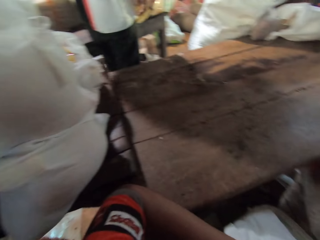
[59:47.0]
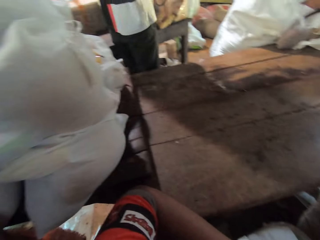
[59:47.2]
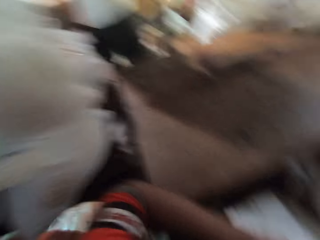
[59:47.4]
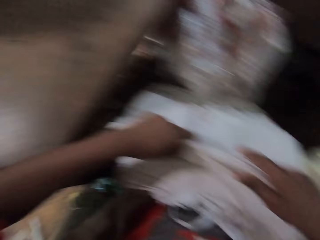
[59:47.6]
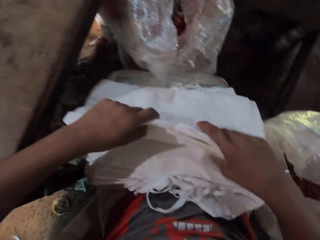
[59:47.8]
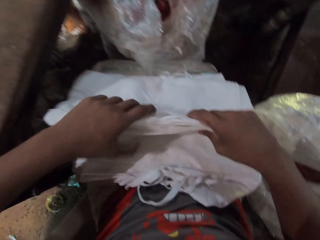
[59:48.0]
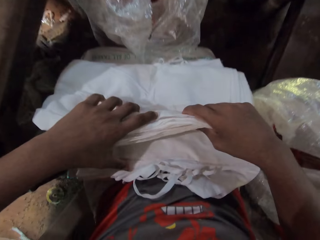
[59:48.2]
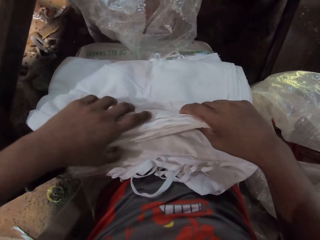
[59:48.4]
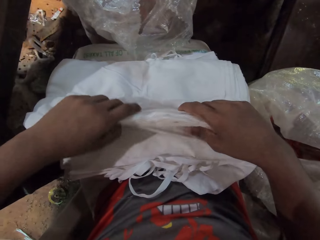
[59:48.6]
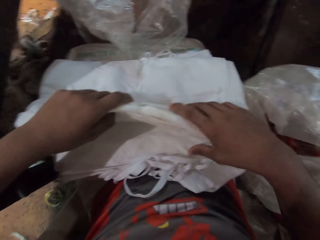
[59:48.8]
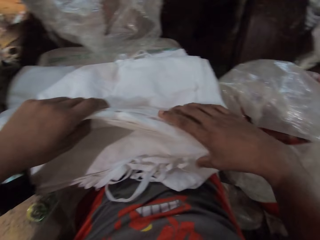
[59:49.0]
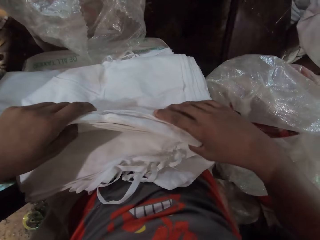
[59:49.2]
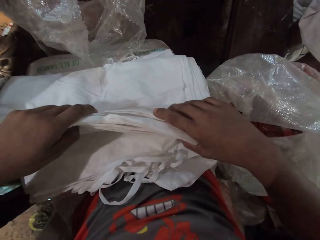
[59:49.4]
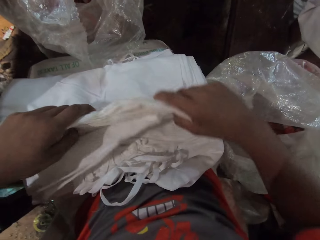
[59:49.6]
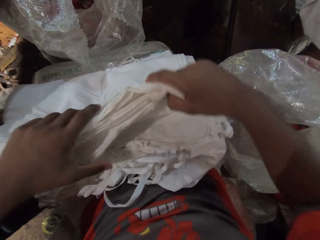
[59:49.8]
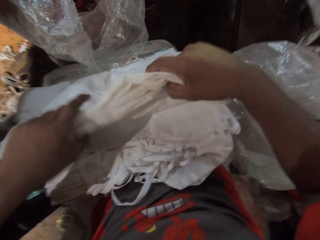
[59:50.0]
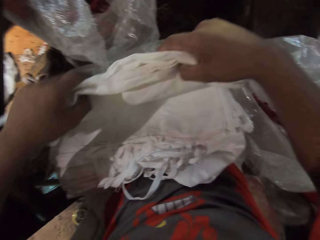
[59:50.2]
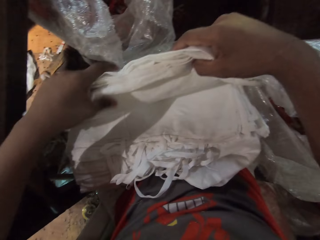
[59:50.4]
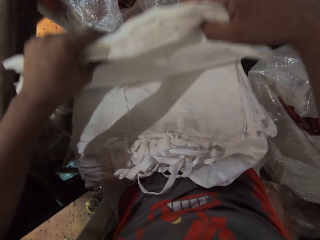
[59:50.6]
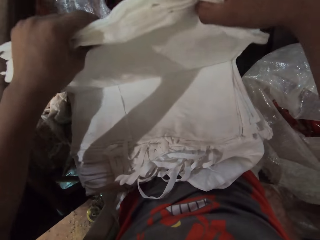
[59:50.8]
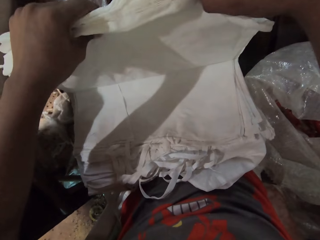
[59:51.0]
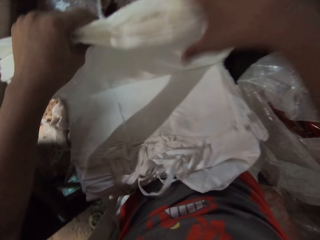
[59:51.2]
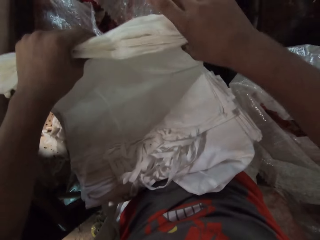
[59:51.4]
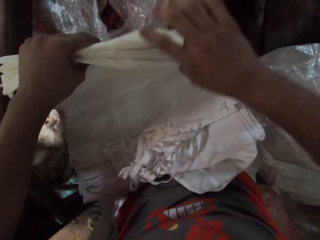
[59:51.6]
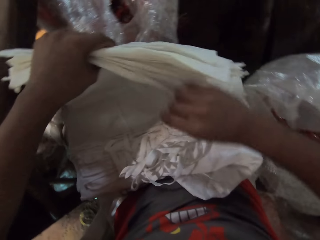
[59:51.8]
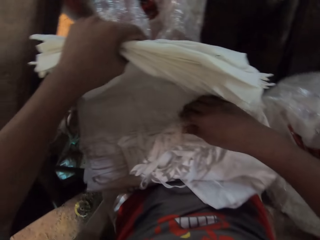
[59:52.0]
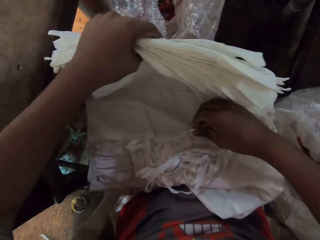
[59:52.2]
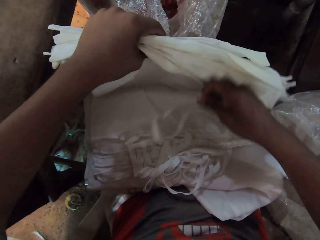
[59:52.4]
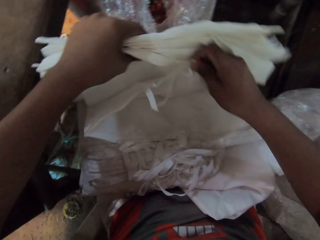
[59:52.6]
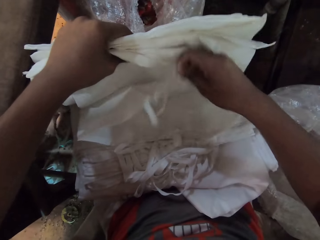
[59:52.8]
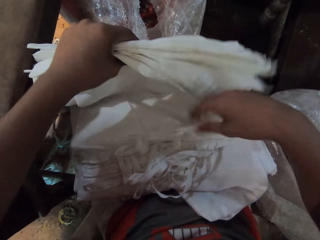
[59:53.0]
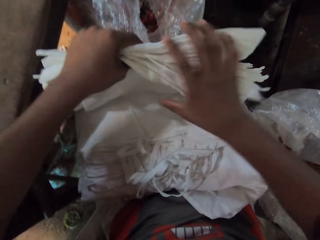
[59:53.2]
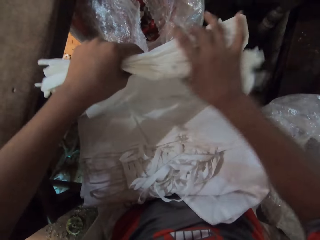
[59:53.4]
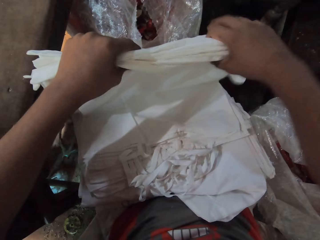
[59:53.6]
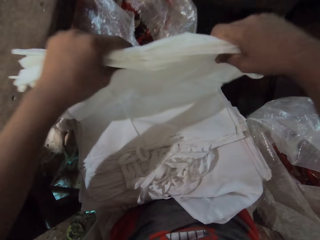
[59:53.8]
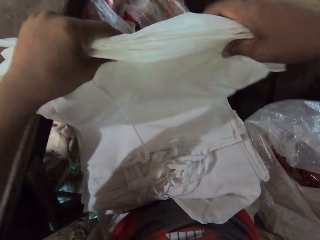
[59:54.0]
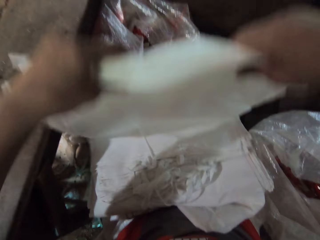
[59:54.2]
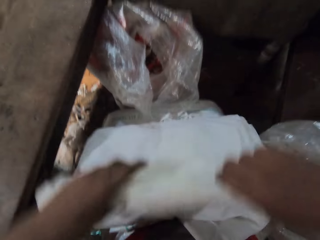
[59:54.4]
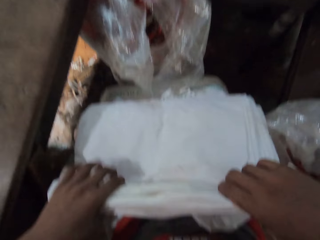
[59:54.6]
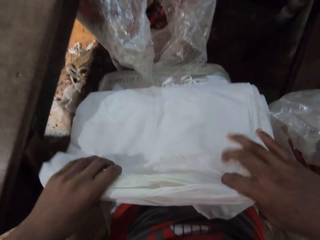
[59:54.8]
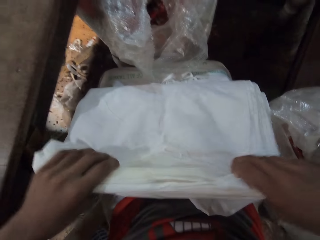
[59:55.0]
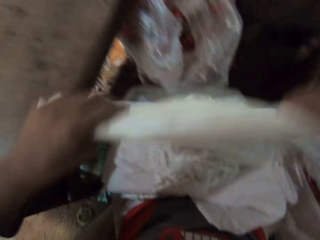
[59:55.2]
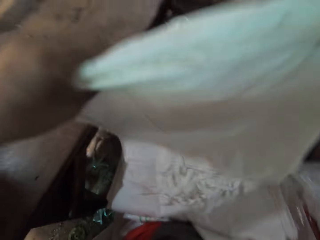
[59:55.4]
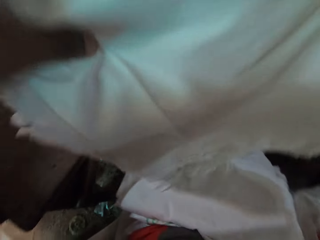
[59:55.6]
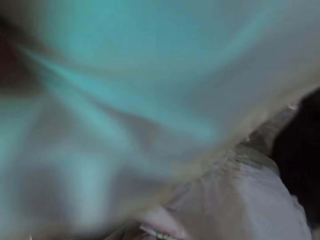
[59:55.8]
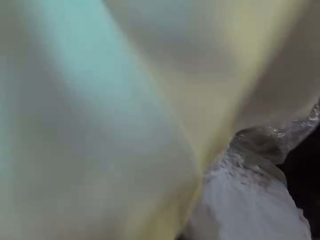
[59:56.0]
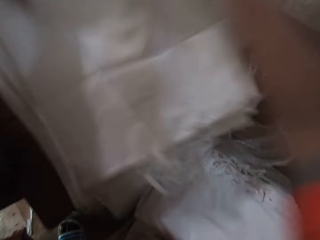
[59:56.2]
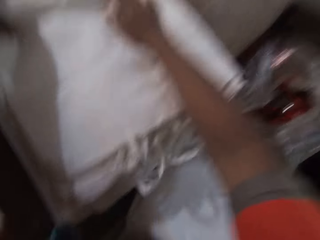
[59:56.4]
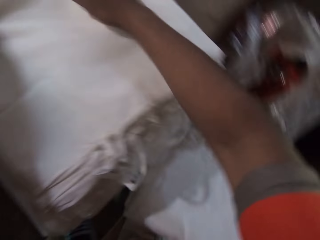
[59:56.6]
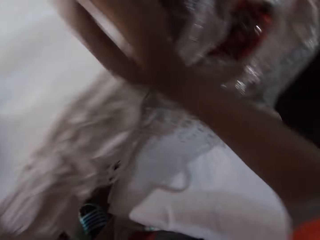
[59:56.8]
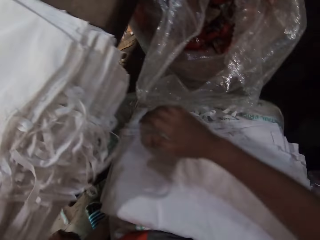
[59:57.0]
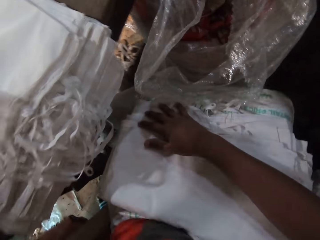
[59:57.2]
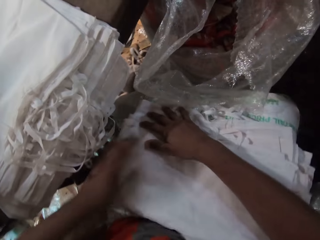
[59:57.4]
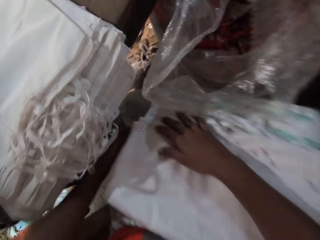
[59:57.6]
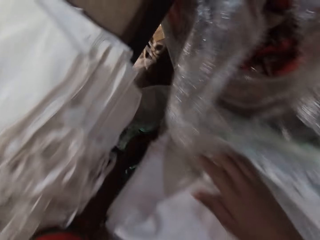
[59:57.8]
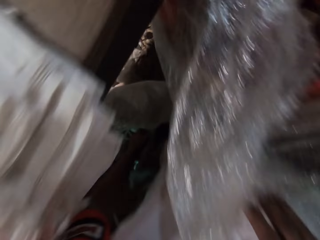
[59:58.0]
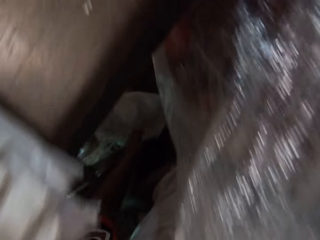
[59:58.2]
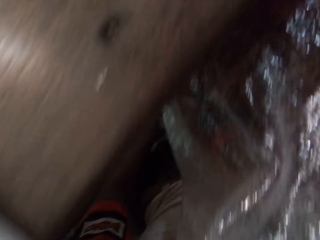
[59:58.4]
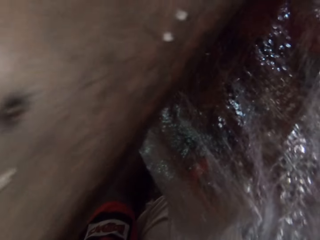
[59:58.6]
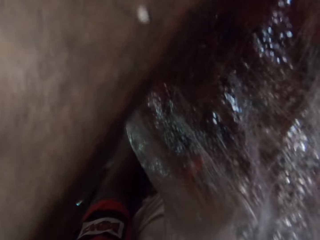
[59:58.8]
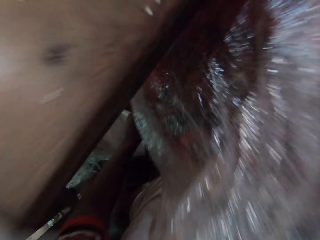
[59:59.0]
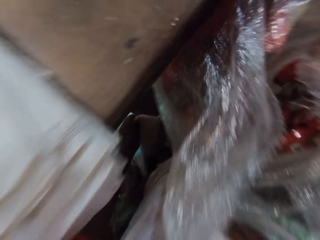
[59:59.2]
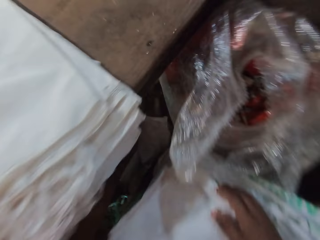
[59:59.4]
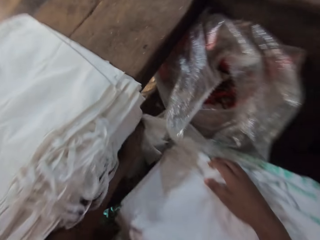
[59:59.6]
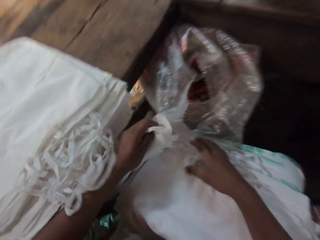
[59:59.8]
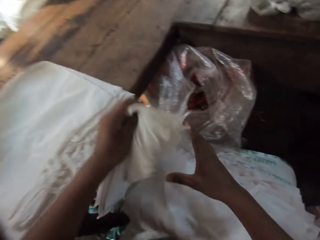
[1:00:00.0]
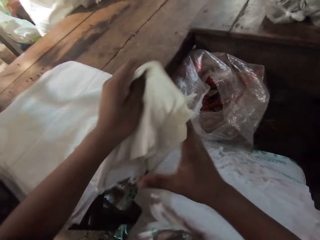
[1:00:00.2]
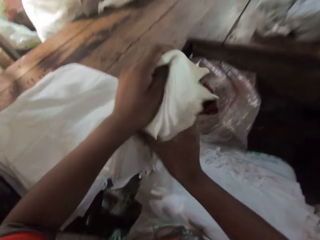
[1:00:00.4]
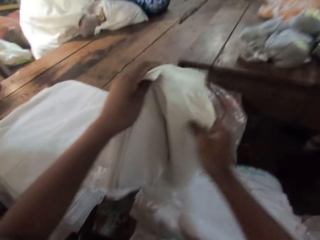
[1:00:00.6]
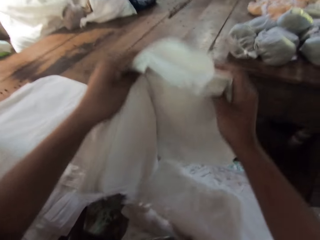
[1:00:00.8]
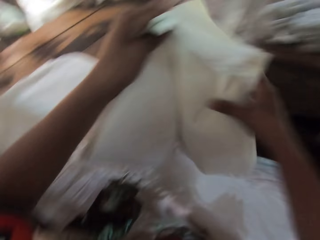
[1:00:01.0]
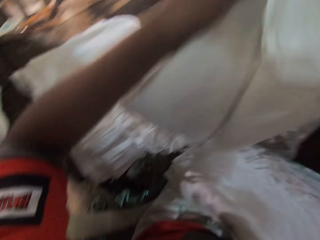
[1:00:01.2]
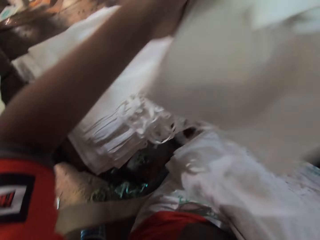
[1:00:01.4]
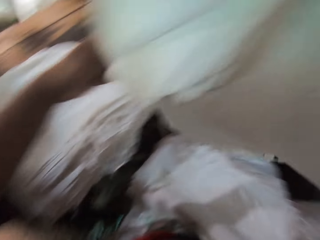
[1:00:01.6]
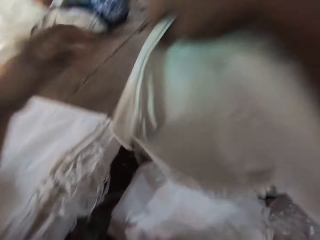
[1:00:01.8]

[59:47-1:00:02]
The camera wearer looks around. He counts bags. He touches a carrier bag on the bundles of carrier bags on his lap with his right hand. He removes the carrier bag from the bundles of carrier bags on his lap with both hands. He places the carrier bag on the table with both hands. He places his right hand on the bundle of carrier bags on his lap. He picks the carrier bags from the floor with his left hand. He holds the carrier bags with both hands.

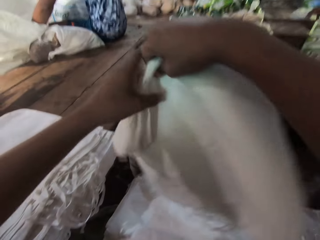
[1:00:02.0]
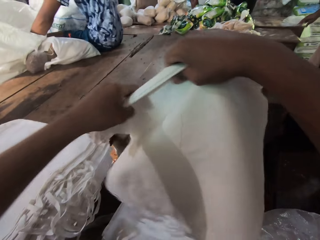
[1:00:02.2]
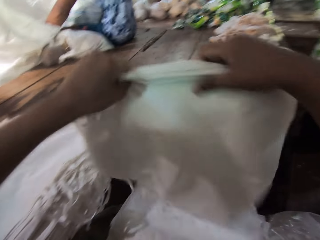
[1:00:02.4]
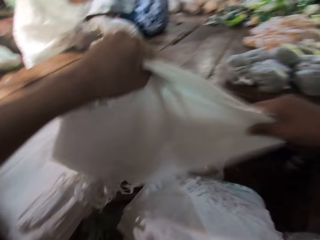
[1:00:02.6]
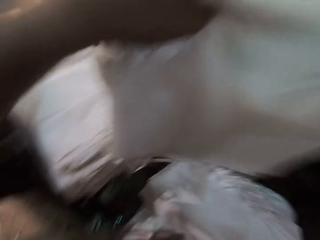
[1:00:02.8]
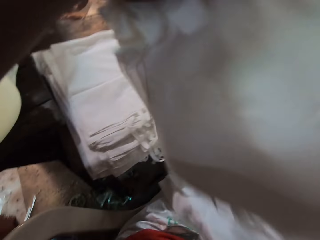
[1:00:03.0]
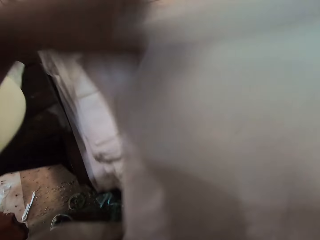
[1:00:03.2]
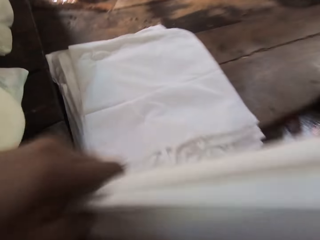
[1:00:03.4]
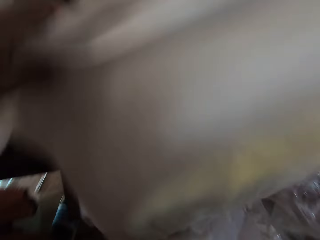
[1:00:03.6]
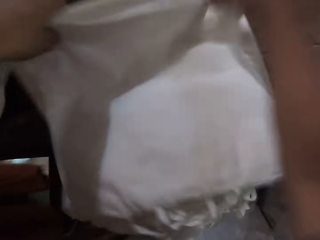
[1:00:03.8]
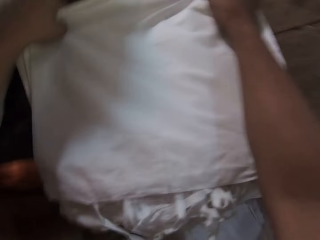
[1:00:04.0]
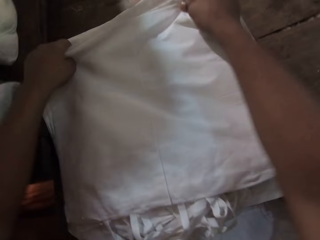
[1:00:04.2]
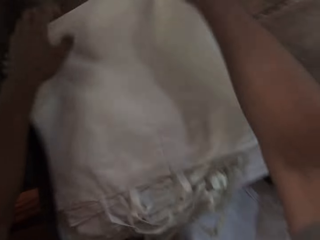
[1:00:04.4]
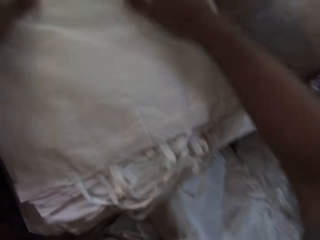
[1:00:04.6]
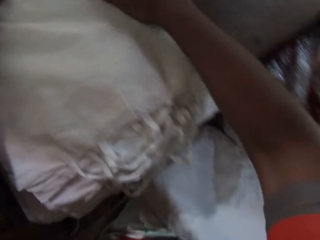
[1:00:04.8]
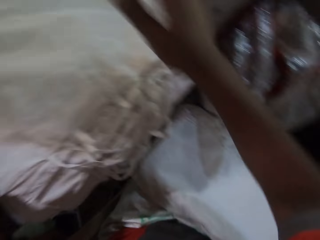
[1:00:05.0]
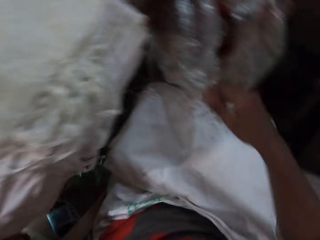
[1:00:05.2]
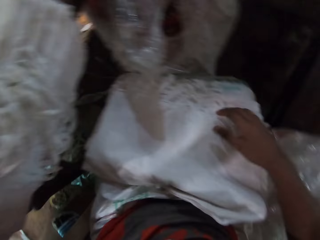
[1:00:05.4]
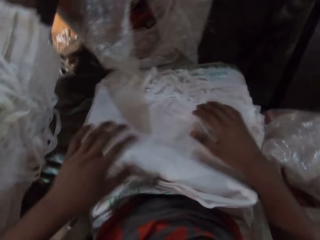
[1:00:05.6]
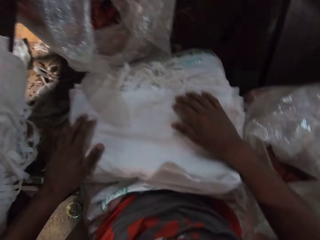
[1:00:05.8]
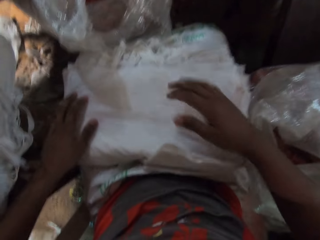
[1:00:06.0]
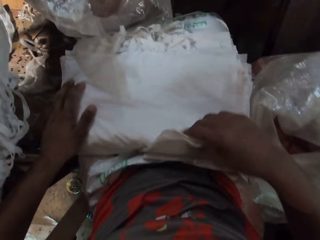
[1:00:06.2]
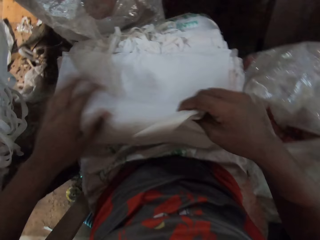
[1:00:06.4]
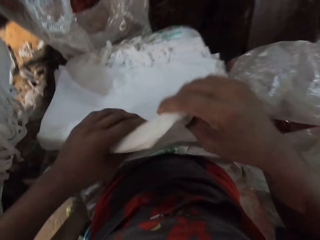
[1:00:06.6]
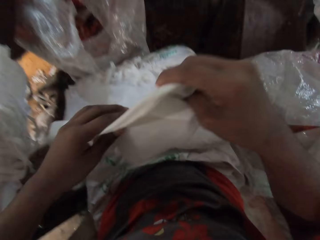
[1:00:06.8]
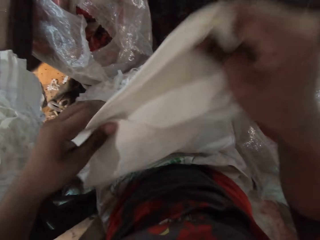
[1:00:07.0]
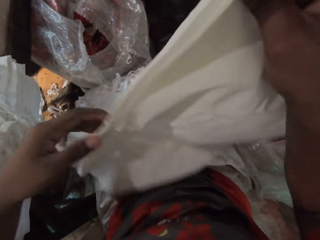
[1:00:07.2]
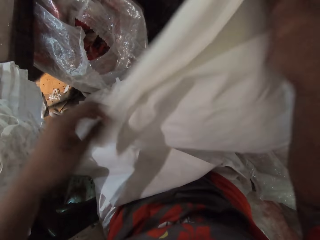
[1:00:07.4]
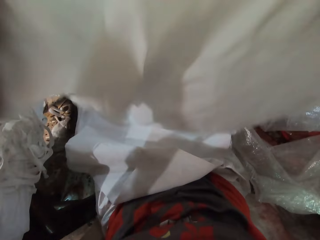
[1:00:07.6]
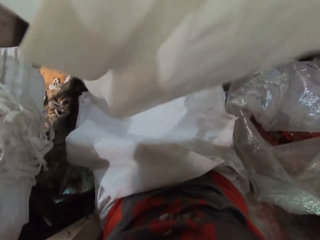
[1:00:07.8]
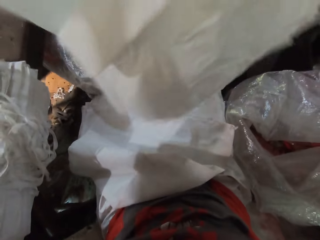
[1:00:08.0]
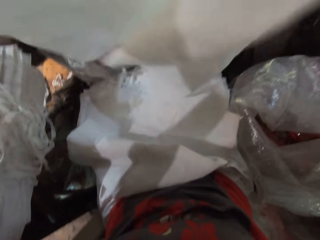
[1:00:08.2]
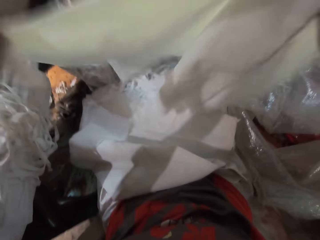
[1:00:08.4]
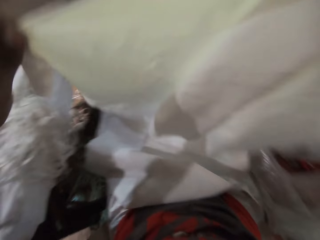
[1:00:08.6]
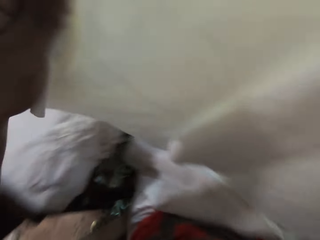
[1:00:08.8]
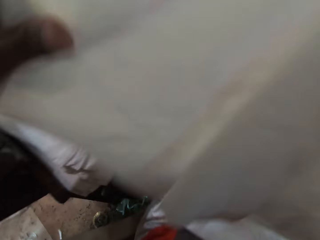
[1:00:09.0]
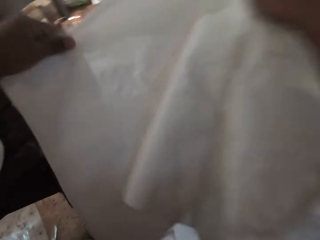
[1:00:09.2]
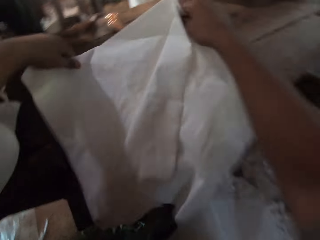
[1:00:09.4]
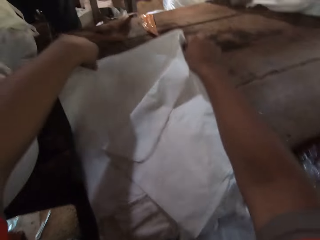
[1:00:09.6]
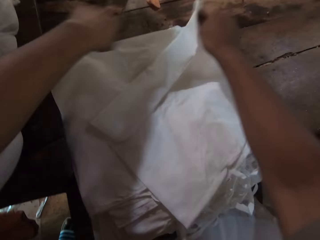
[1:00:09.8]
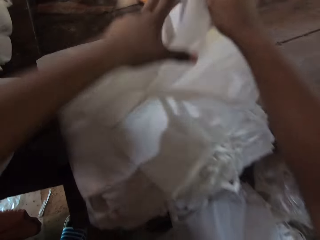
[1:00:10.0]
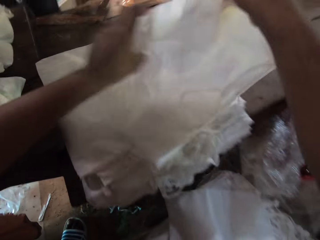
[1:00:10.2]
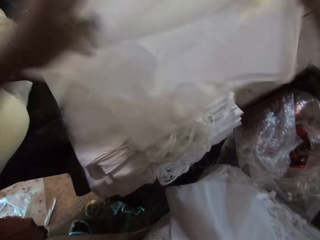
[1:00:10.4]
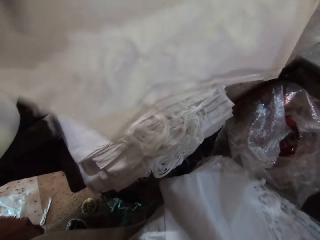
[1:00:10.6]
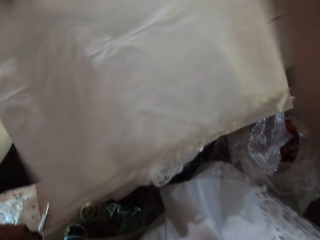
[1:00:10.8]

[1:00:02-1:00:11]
The camera wearer places the carrier bags on the carrier bags on the table with both hands. He removes the carrier bags from the bundle of carrier bags on his lap with both hands. He places the carrier bags on the carrier bags on the table with both hands.
